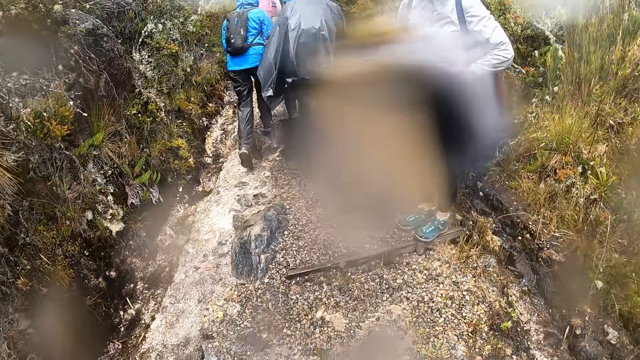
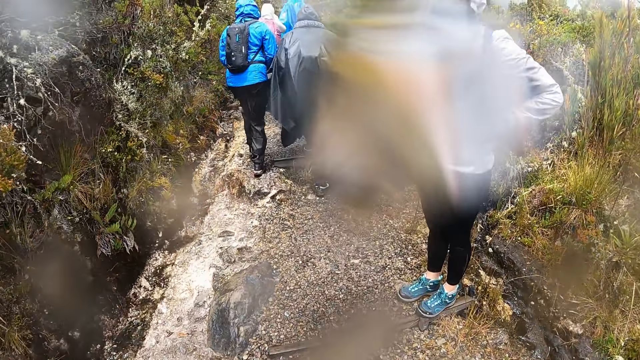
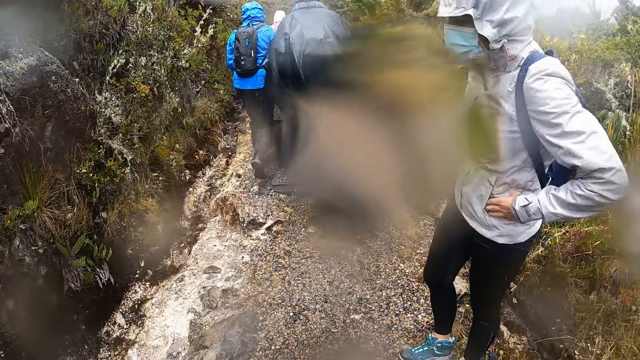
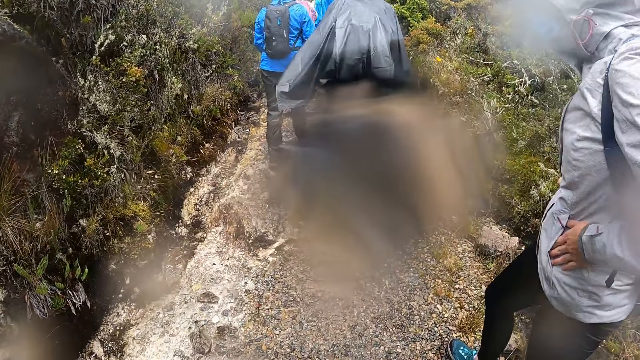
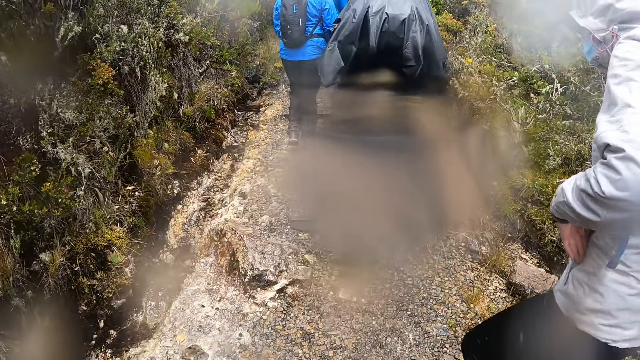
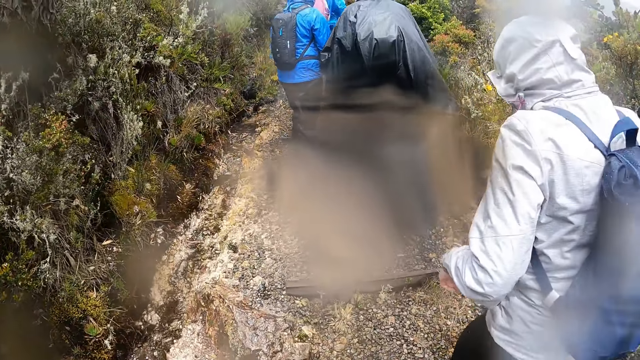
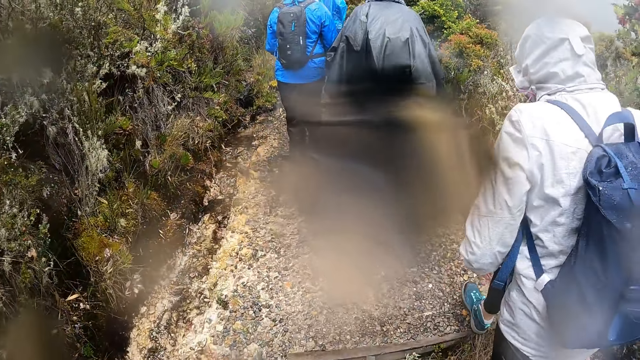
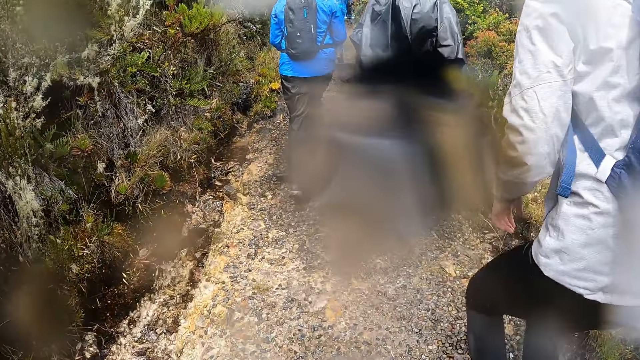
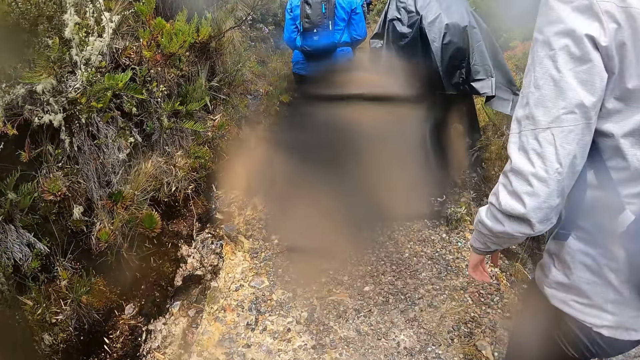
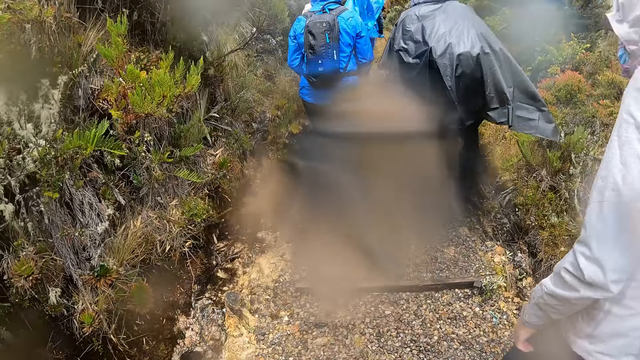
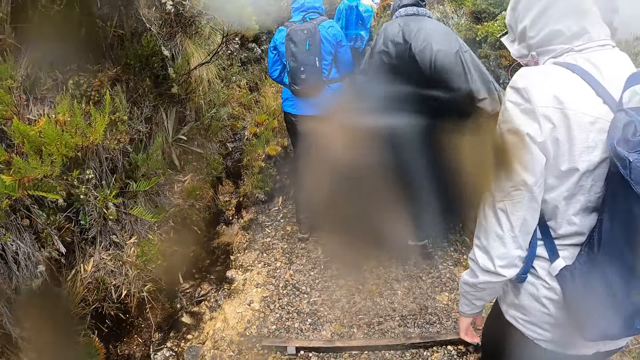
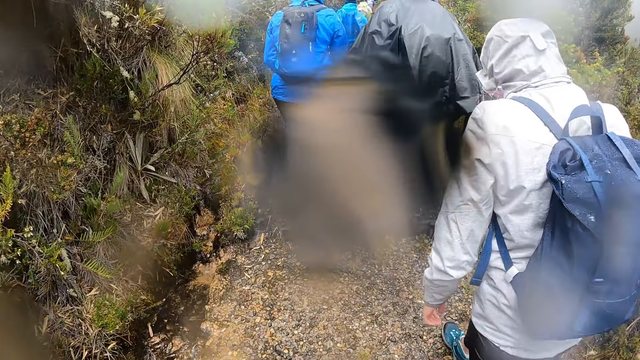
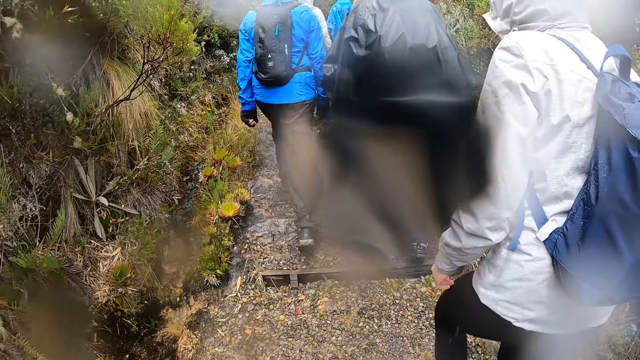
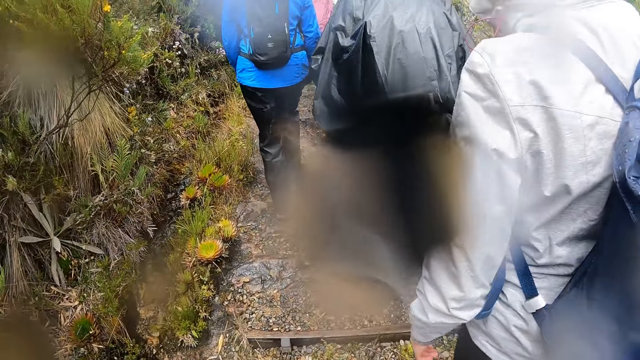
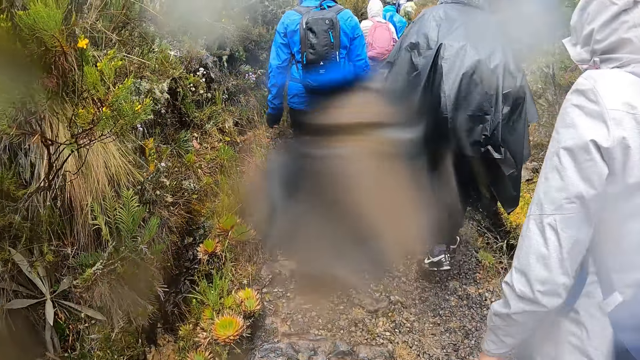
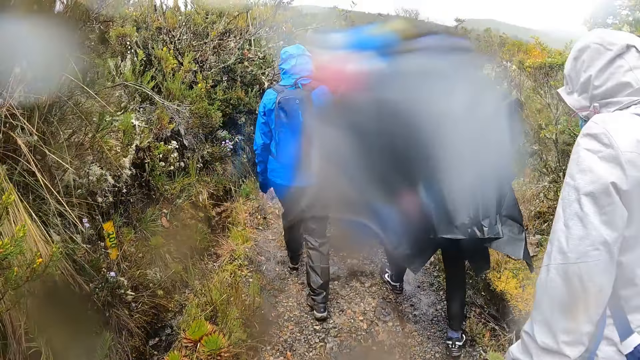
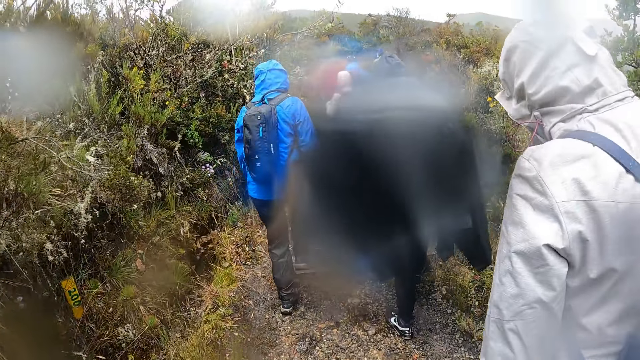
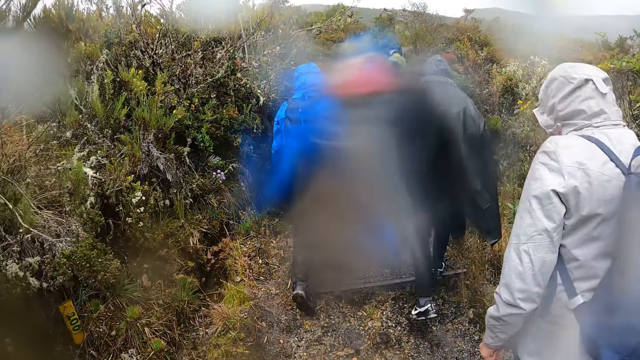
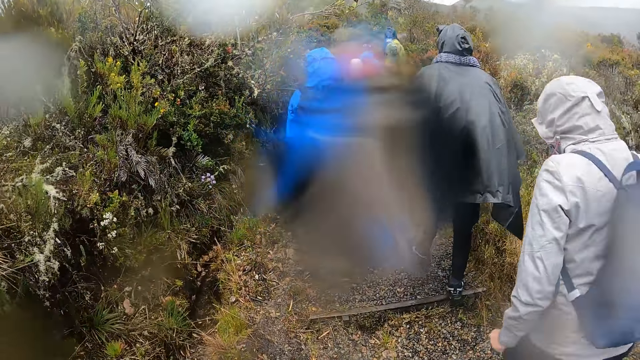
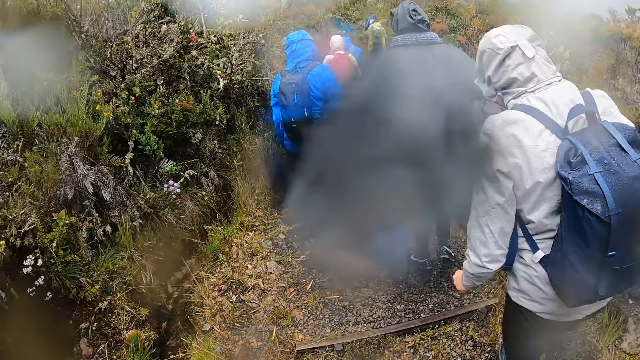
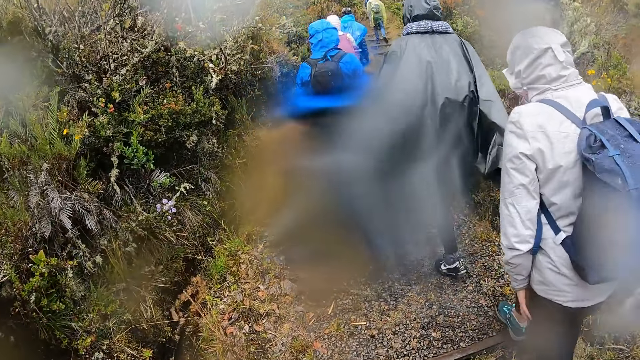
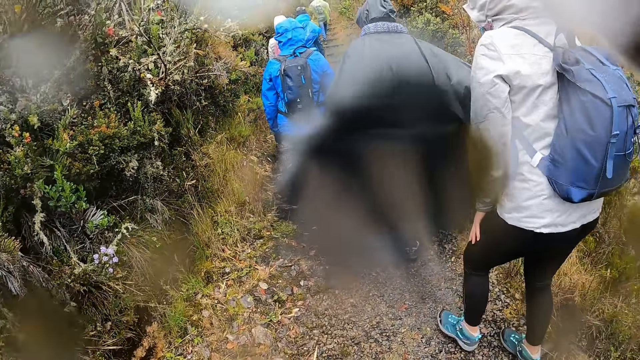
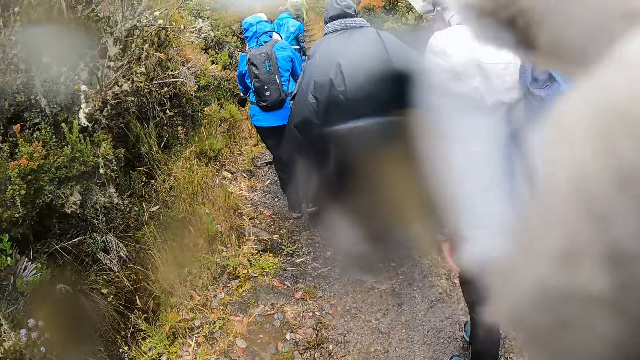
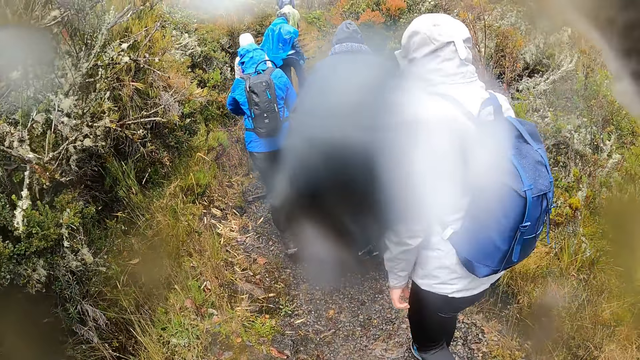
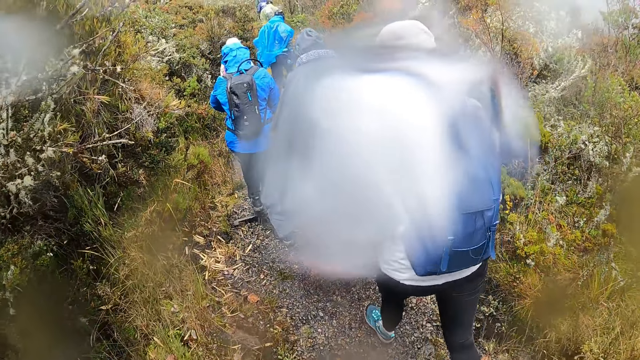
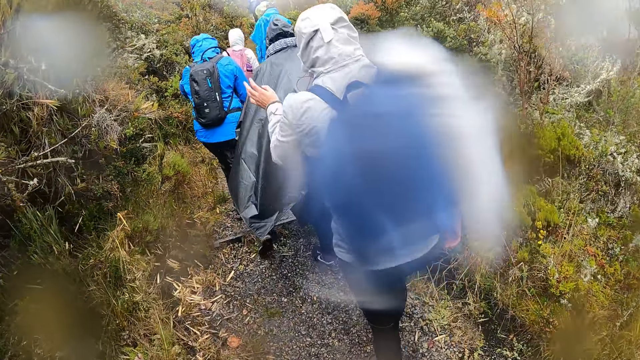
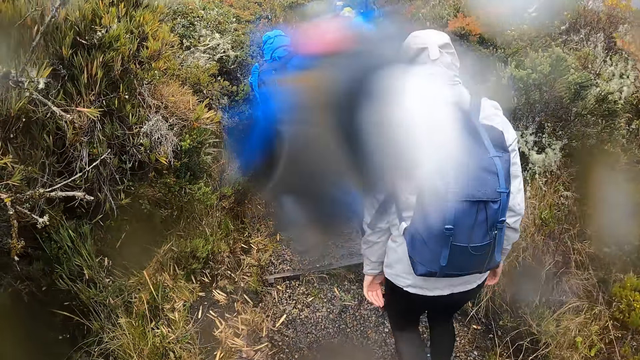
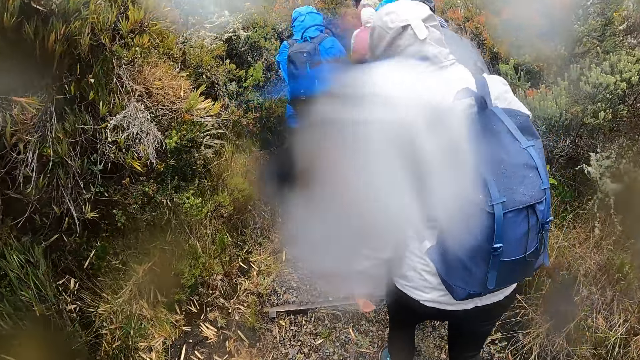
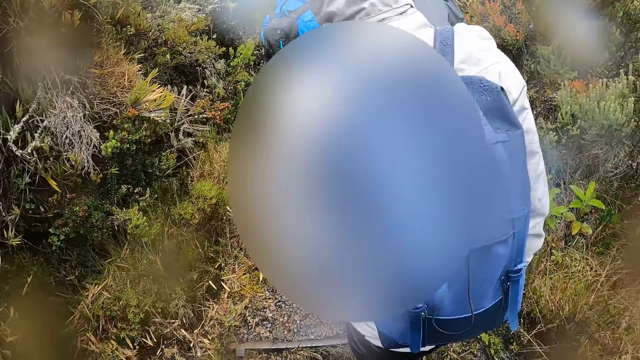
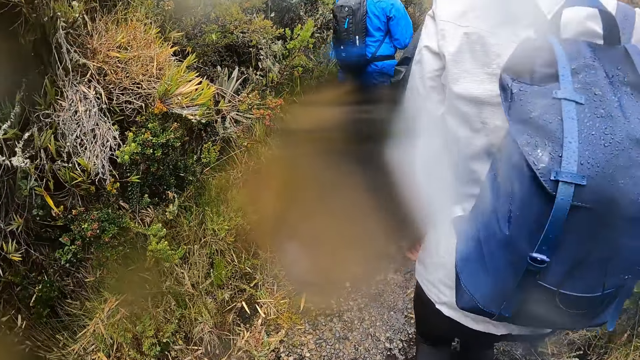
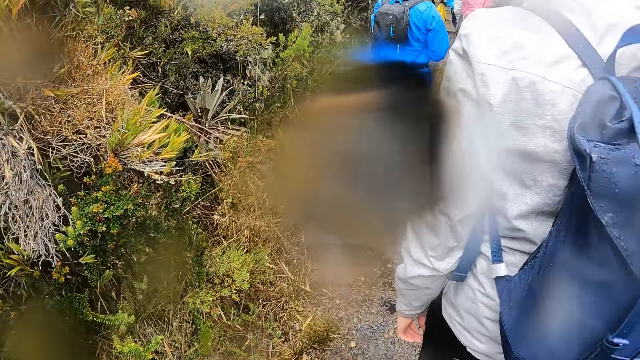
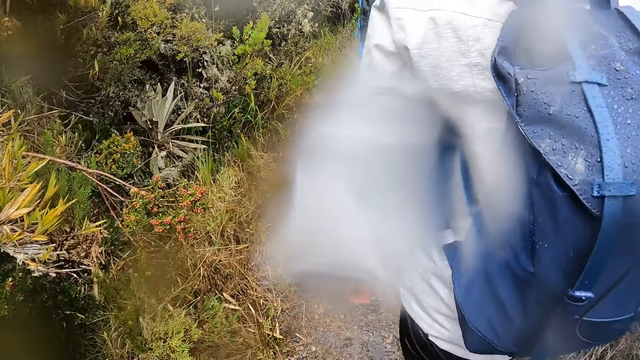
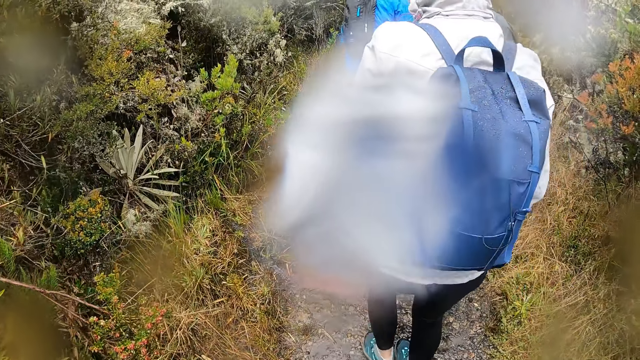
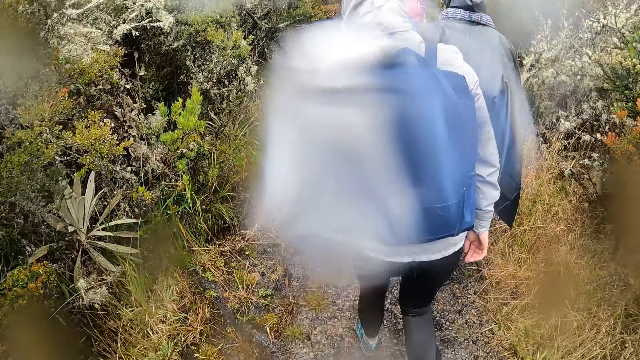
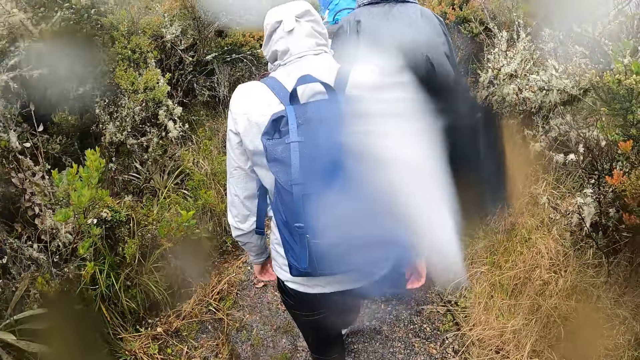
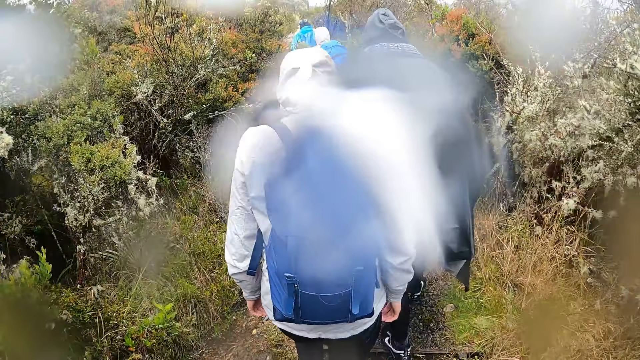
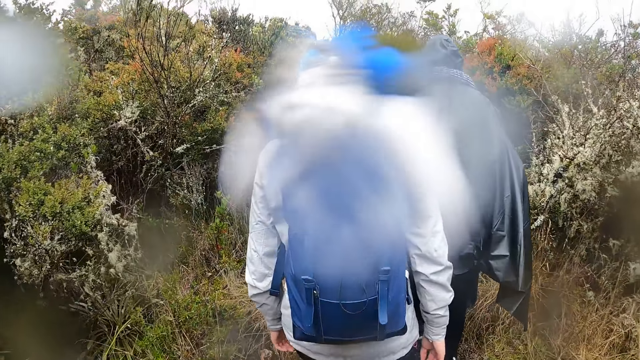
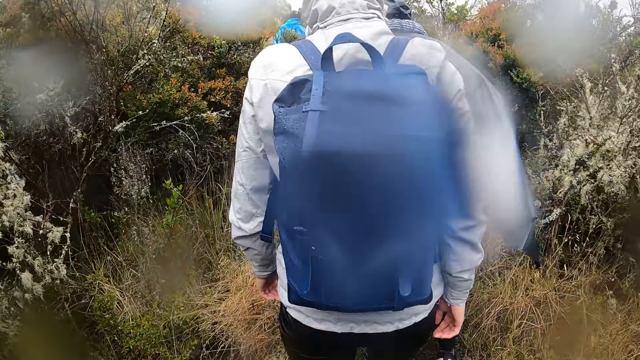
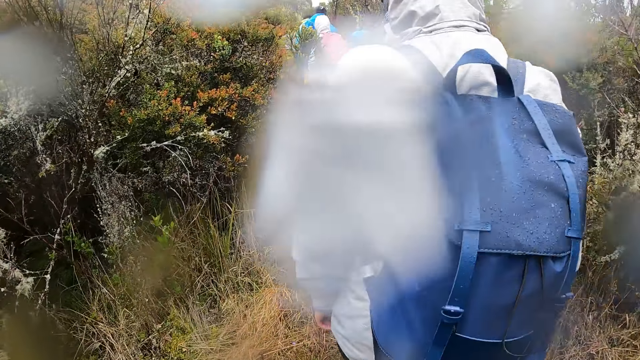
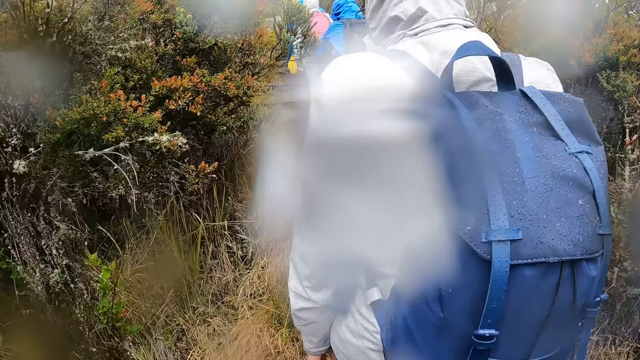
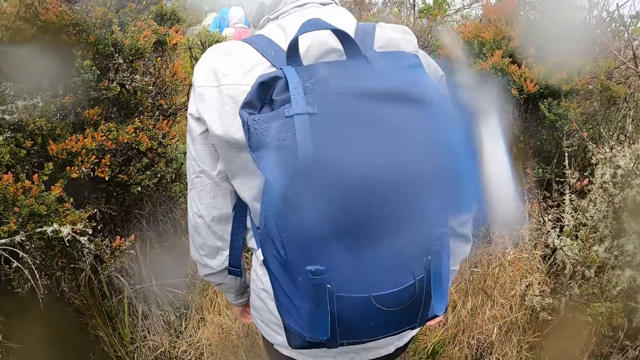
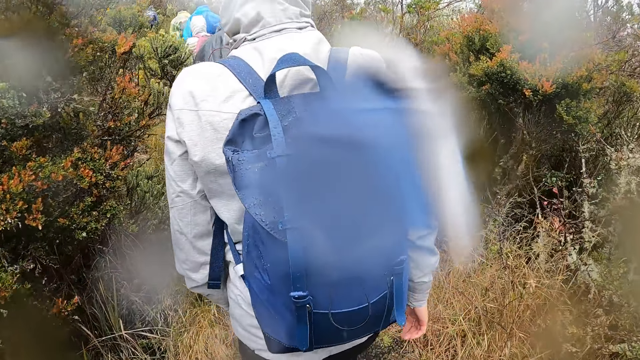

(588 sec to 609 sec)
The second woman moves hands, and walks up the pathway with the camera wearer. The first woman walks. A third woman walks. The camera wearer moves hand up. The second woman moves hand. The first woman walks. The third woman walks. The second woman walks.
